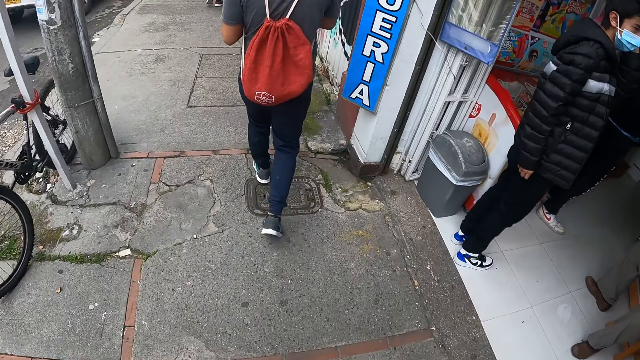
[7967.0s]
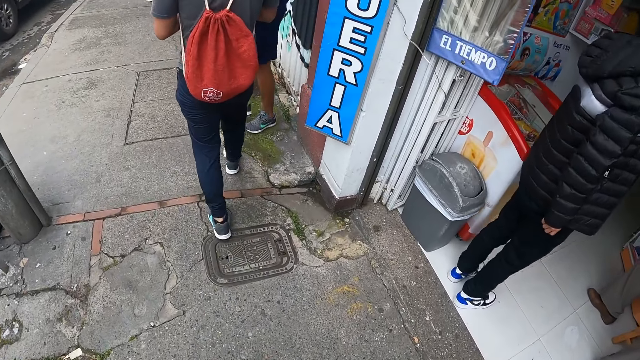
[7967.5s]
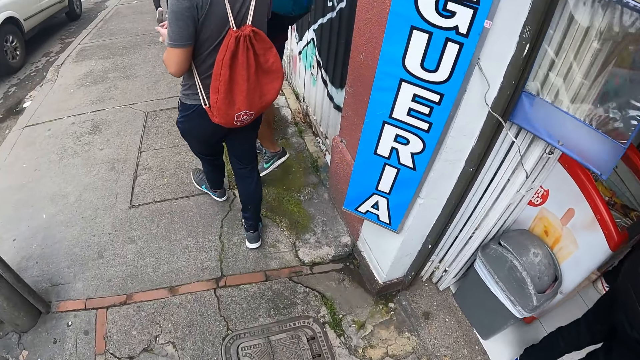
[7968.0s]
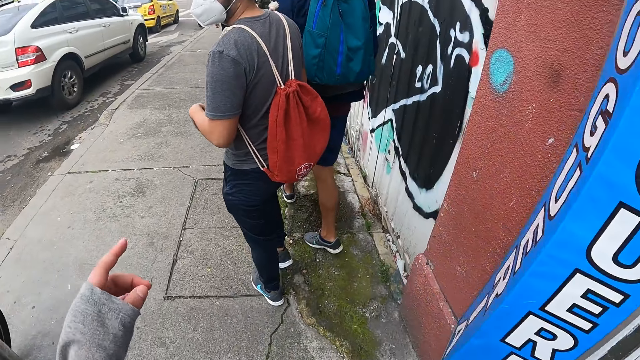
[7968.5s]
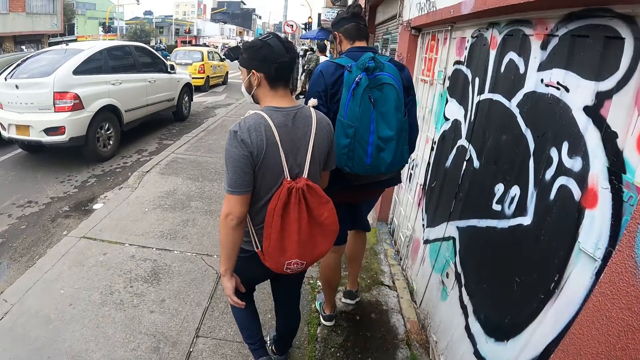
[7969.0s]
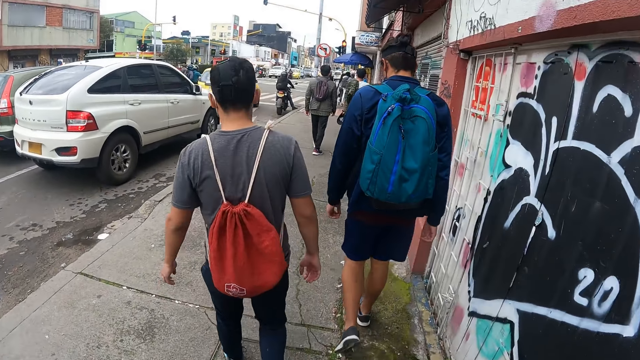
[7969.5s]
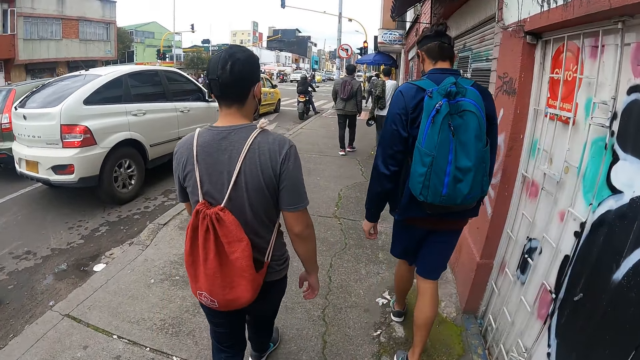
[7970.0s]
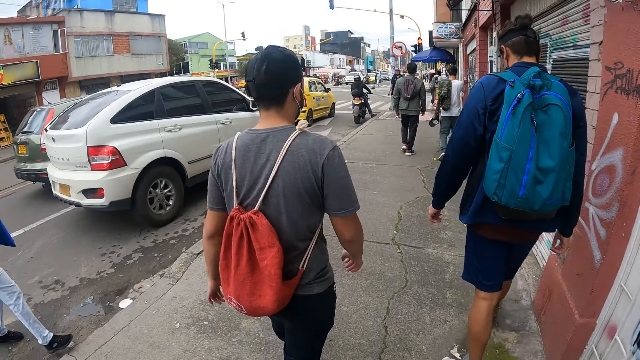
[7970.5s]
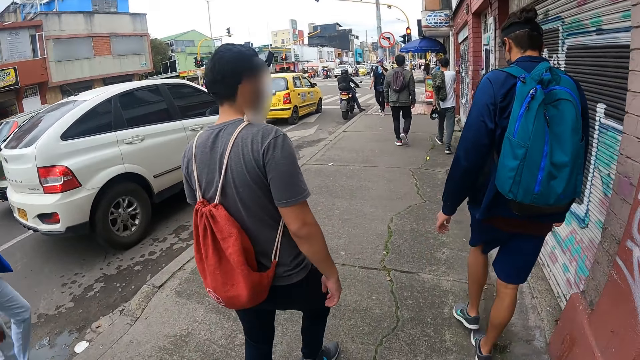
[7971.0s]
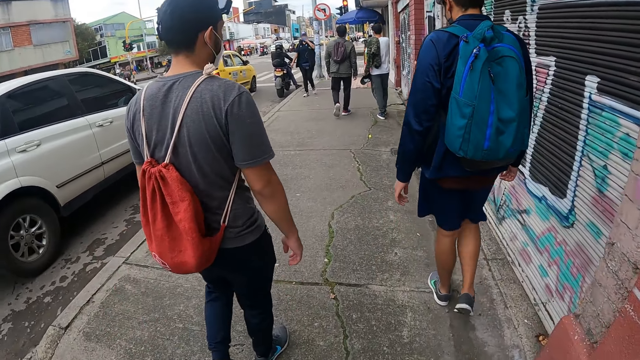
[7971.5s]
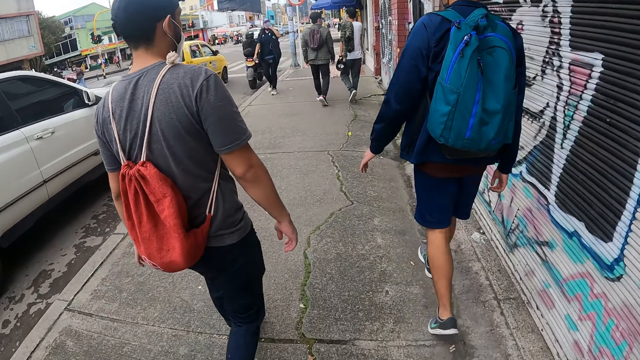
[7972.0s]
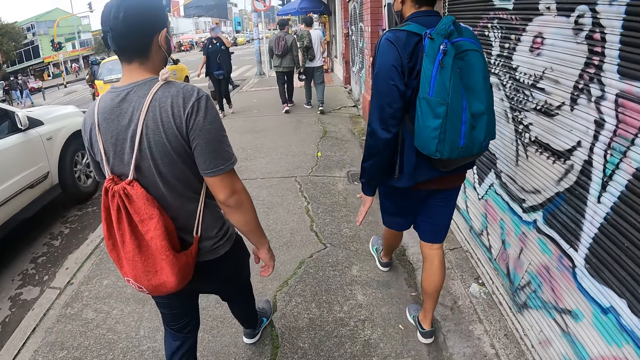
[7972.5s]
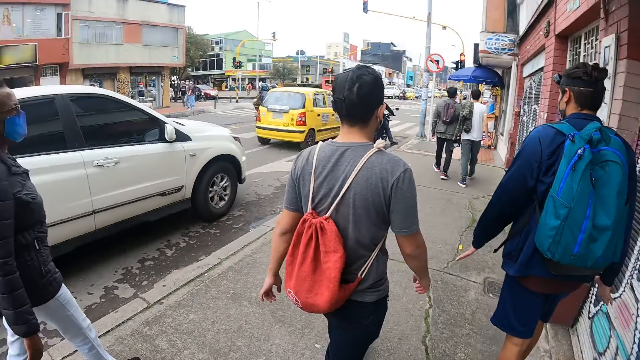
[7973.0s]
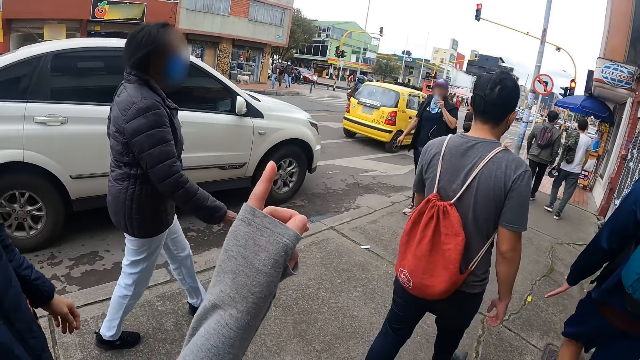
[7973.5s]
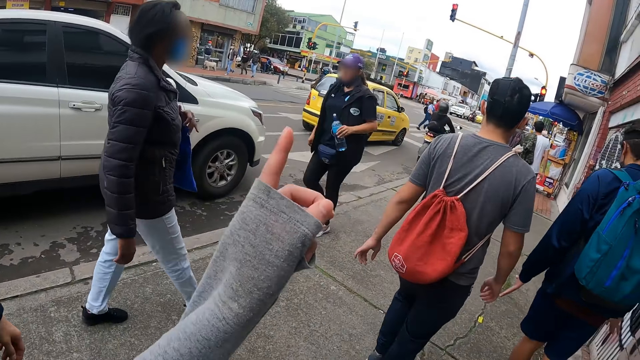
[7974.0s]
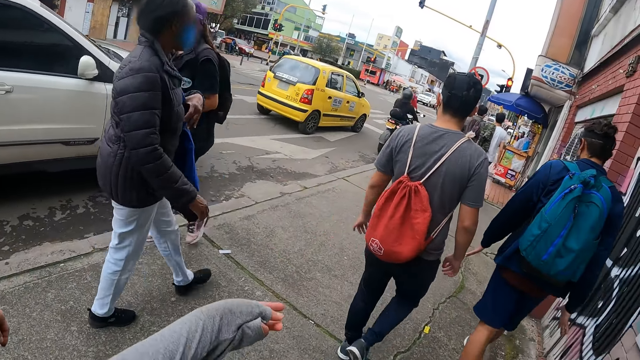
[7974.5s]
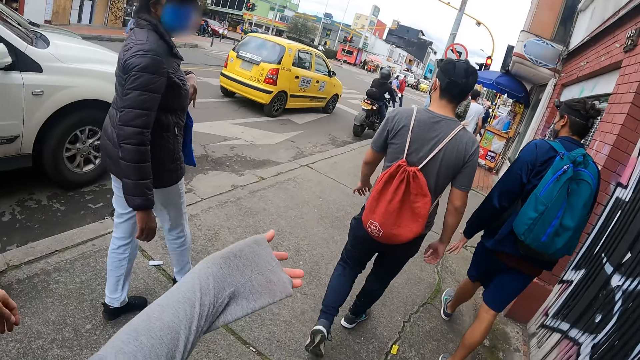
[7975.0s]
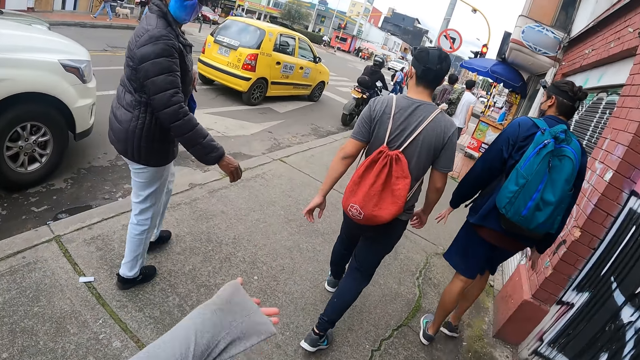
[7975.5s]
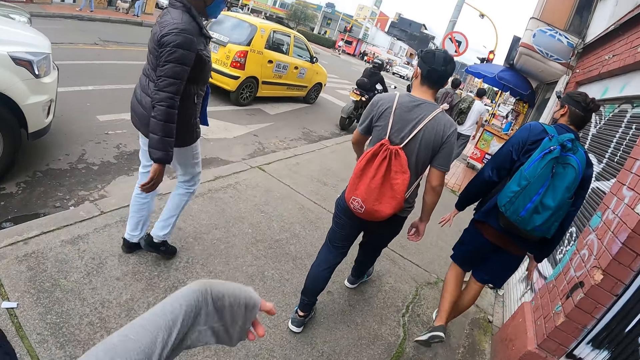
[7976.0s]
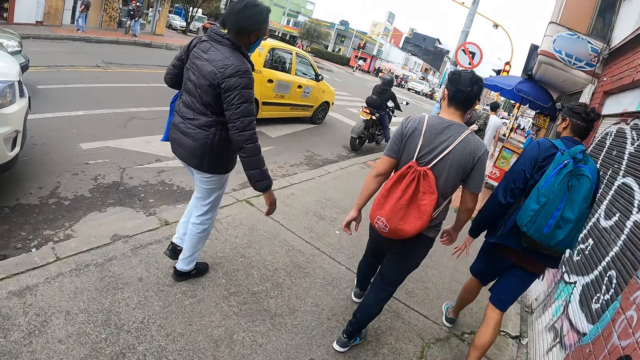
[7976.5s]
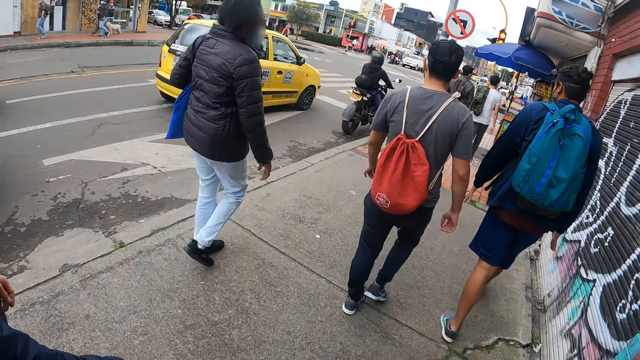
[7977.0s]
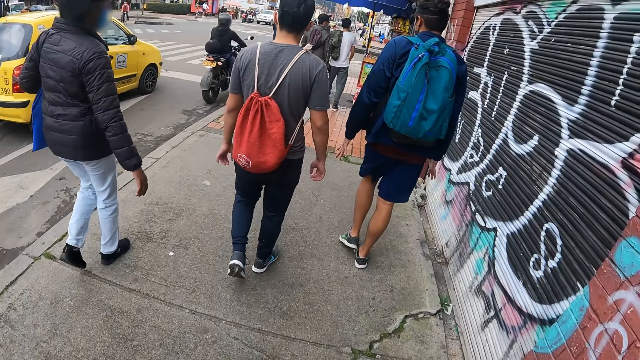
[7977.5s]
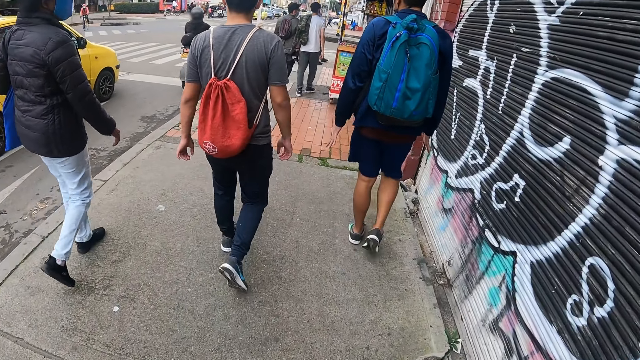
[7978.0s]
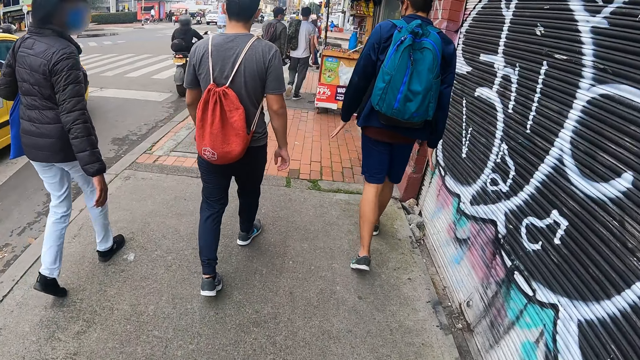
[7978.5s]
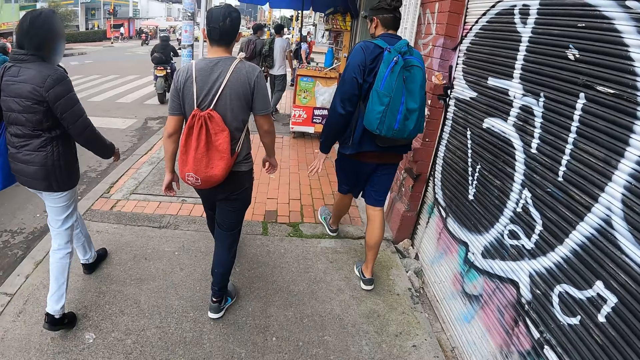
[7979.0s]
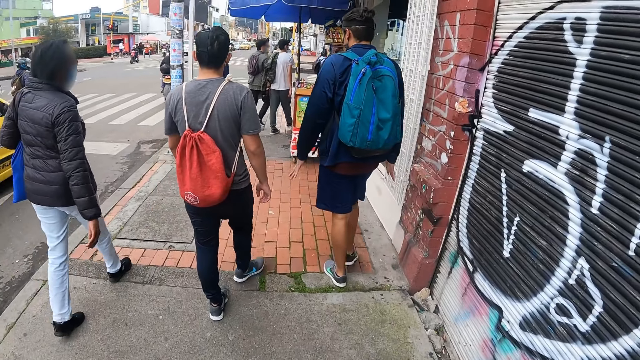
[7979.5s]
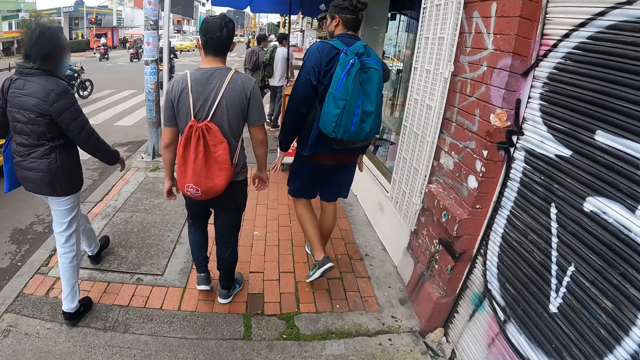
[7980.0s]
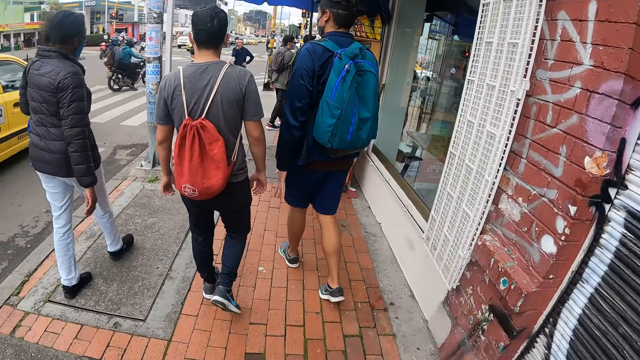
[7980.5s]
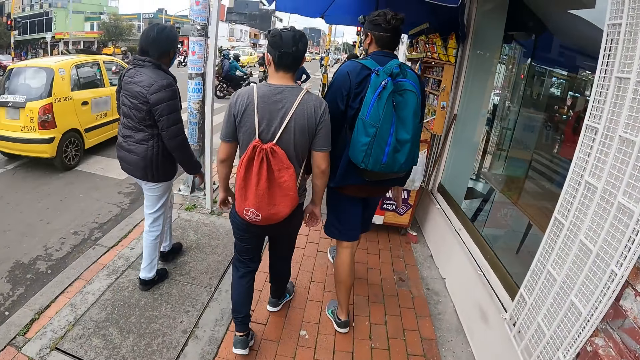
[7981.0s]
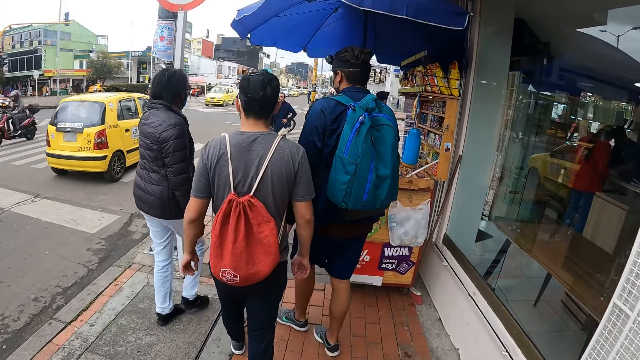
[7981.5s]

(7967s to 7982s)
The camera wearer moves hands. They move around, lift hand, and move hands. A man looks around. The camera wearer moves around.

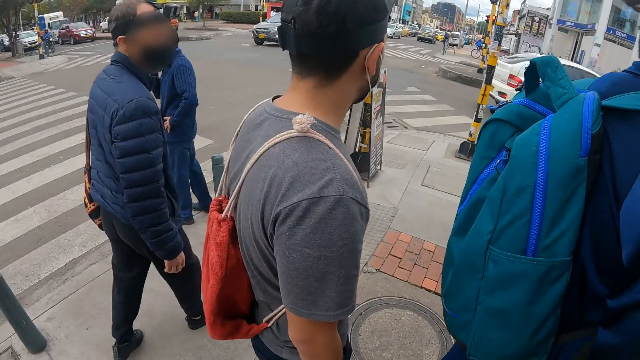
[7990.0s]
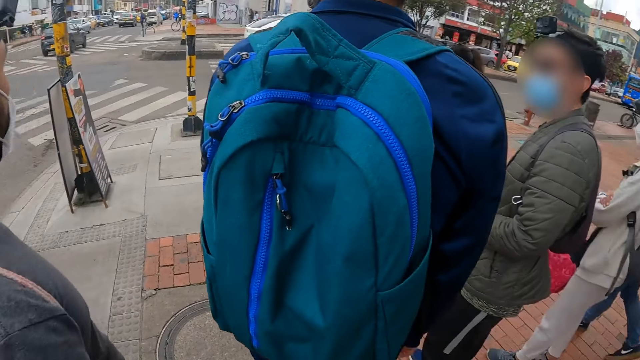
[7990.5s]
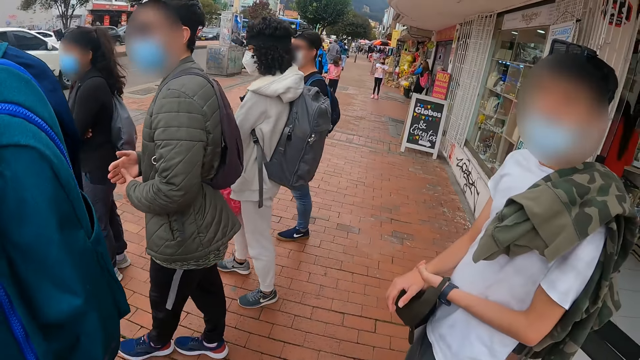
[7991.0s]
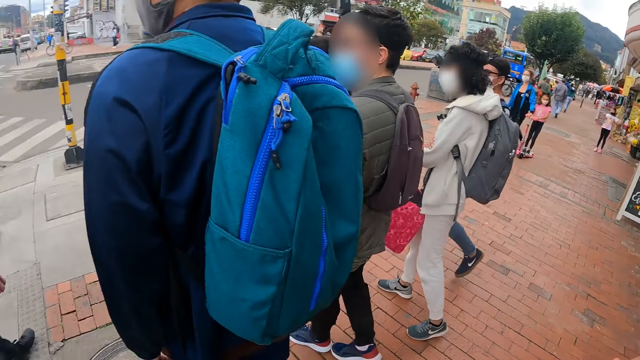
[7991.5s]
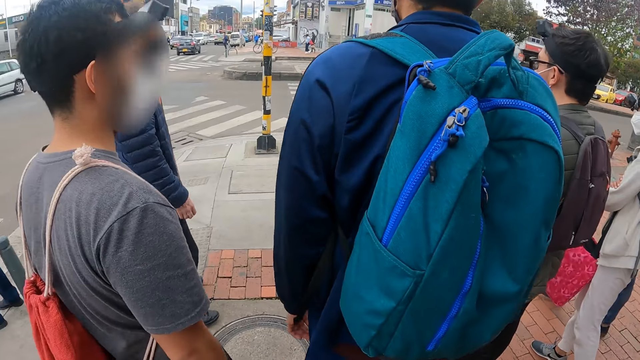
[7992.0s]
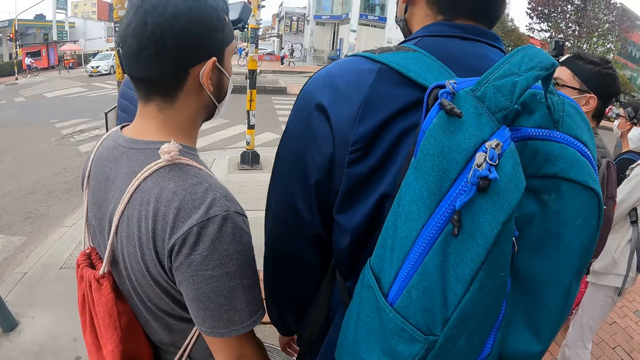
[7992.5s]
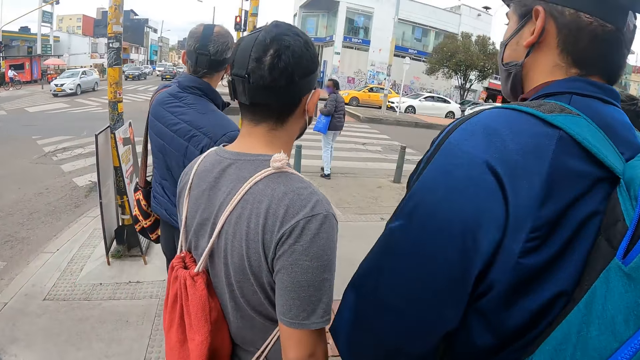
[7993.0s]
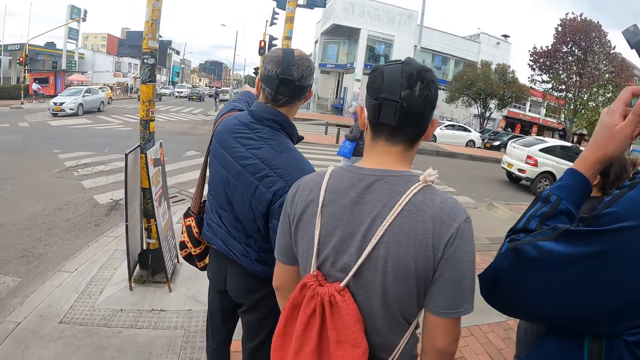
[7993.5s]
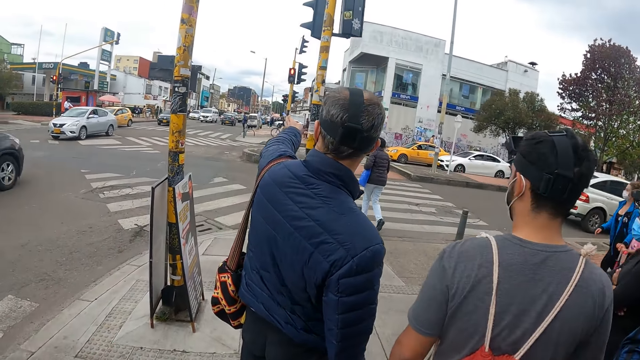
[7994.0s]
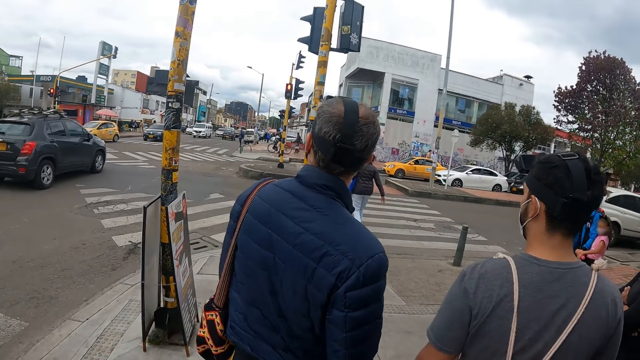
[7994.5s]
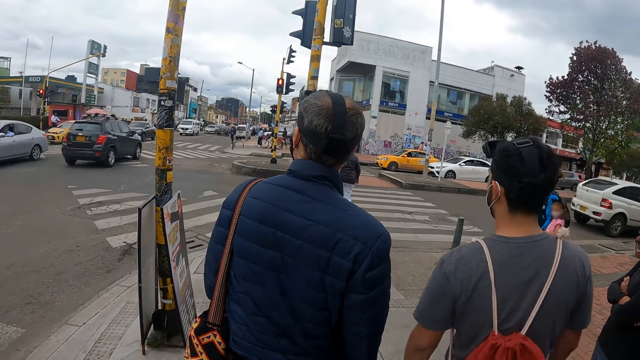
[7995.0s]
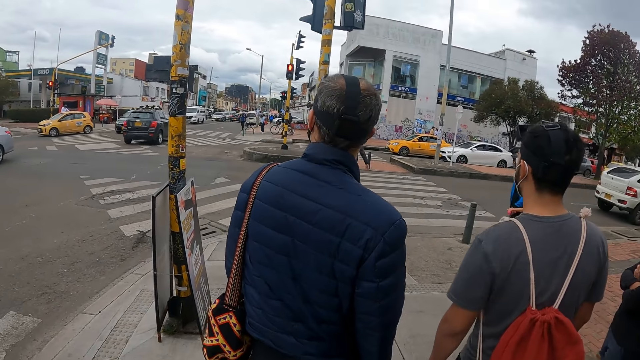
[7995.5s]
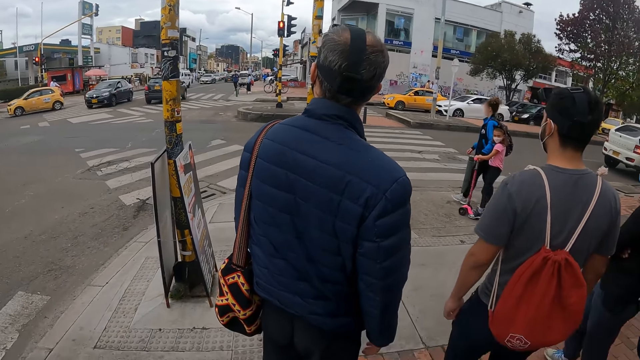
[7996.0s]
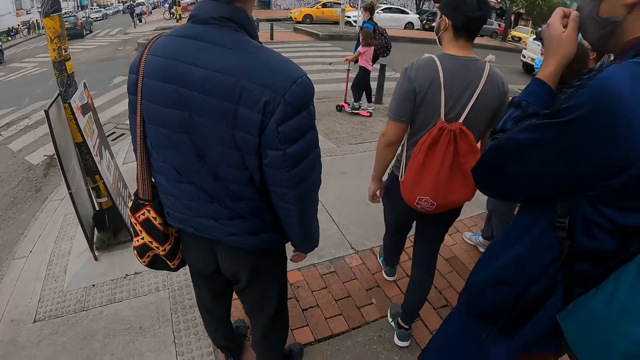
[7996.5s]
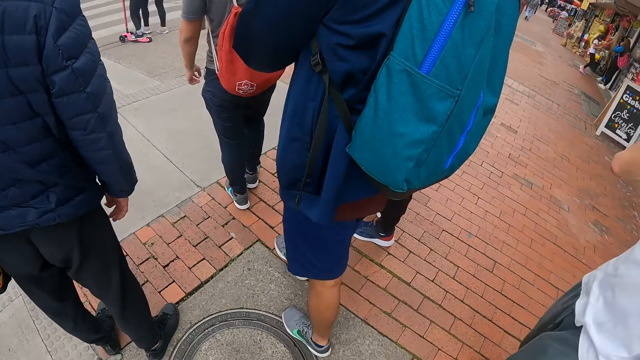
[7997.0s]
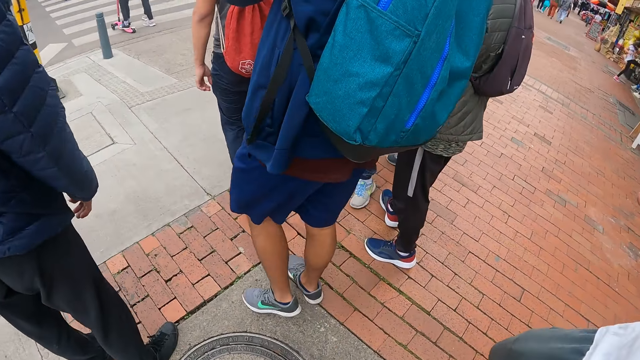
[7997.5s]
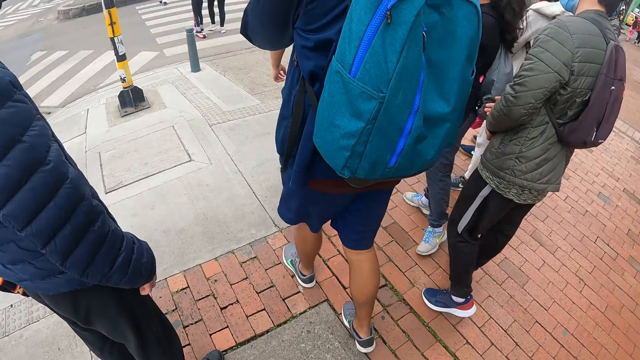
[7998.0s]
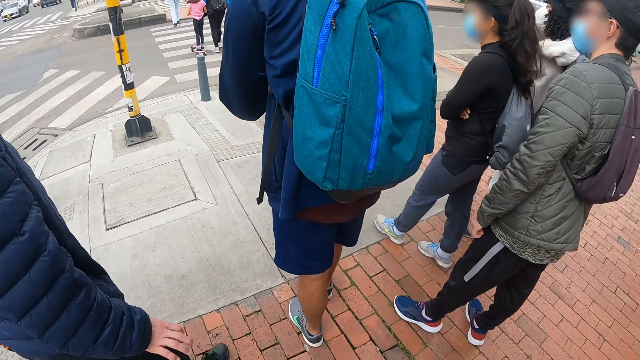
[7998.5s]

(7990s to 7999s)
The camera wearer looks around. A man looks around.
